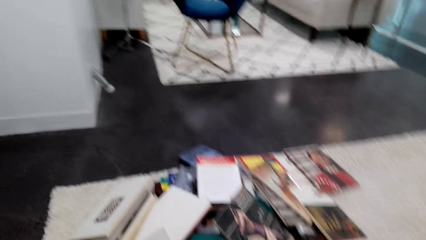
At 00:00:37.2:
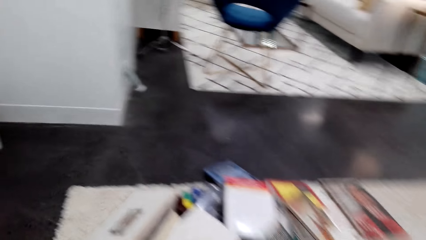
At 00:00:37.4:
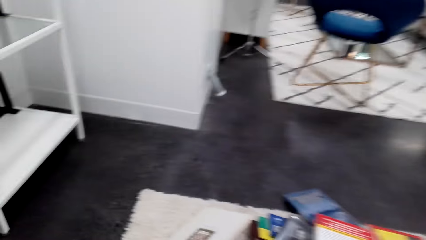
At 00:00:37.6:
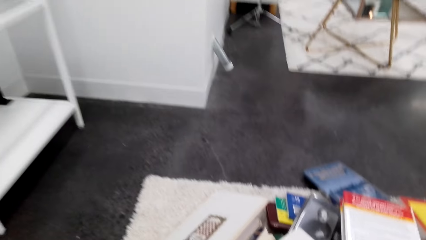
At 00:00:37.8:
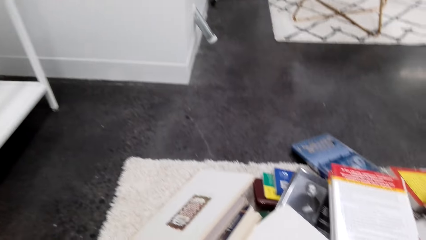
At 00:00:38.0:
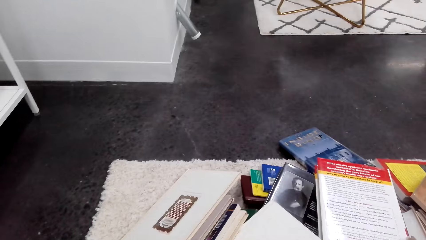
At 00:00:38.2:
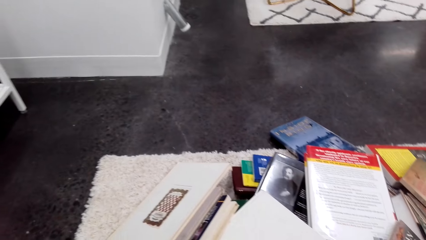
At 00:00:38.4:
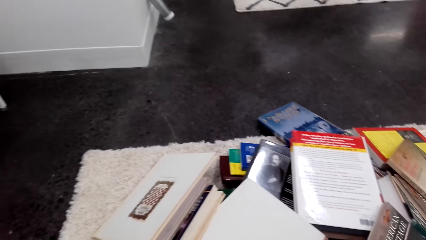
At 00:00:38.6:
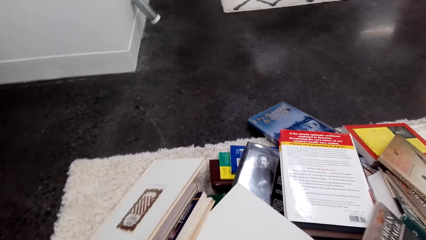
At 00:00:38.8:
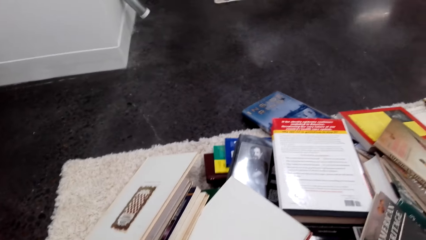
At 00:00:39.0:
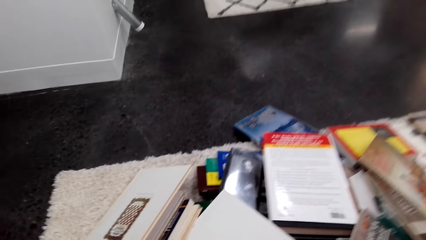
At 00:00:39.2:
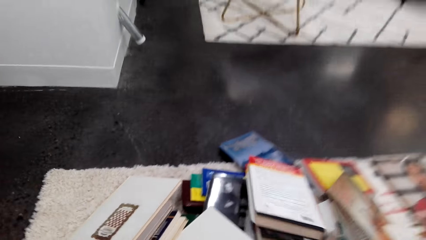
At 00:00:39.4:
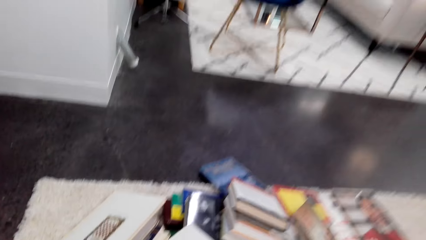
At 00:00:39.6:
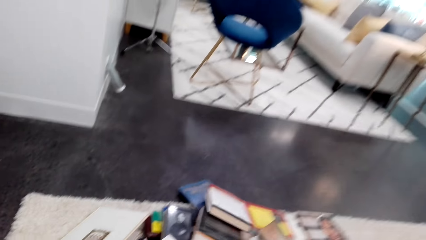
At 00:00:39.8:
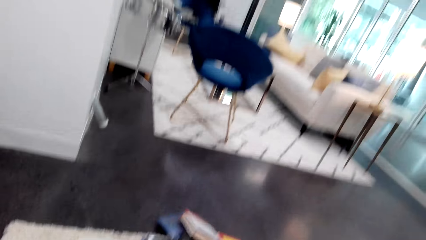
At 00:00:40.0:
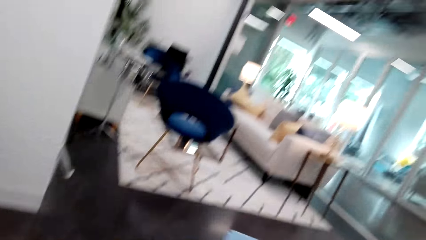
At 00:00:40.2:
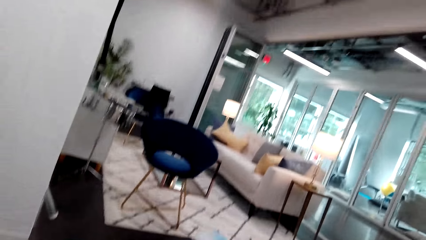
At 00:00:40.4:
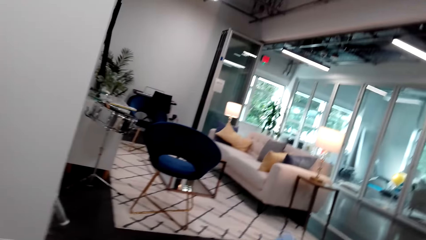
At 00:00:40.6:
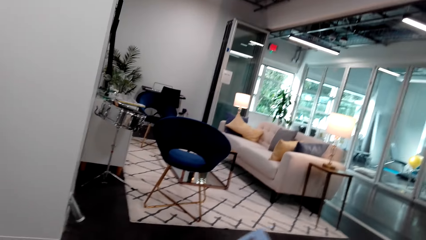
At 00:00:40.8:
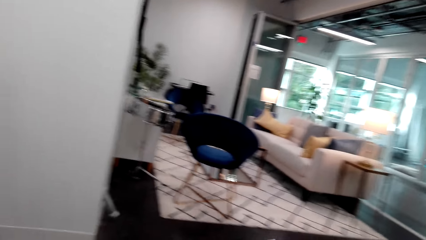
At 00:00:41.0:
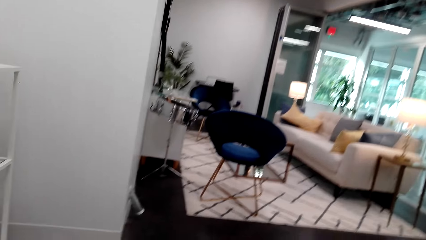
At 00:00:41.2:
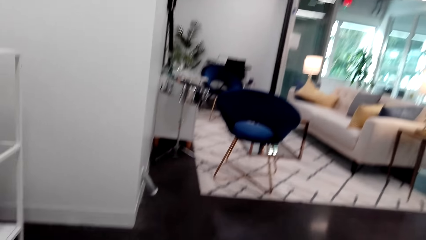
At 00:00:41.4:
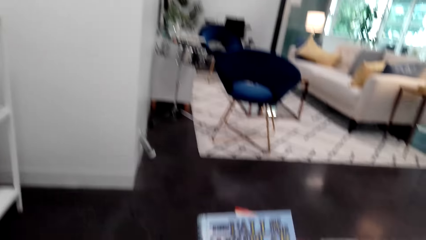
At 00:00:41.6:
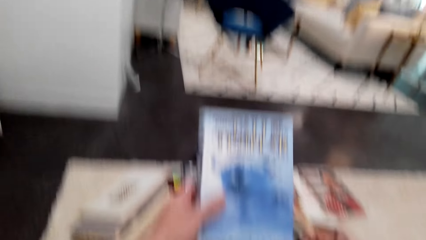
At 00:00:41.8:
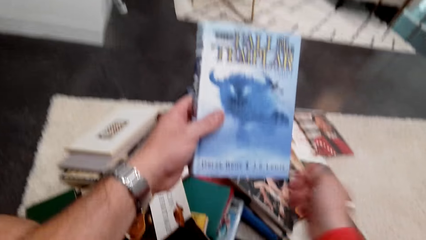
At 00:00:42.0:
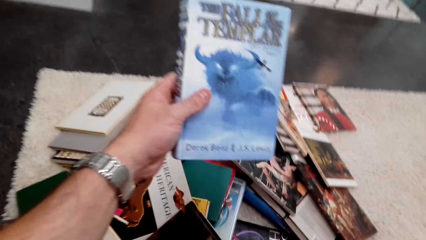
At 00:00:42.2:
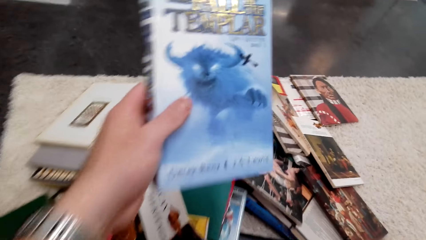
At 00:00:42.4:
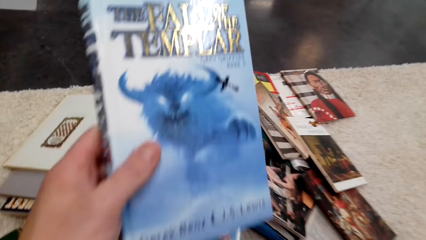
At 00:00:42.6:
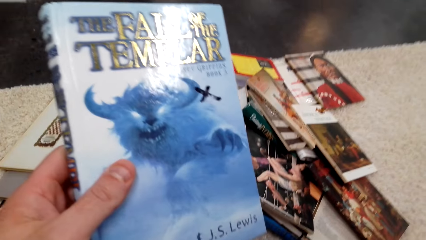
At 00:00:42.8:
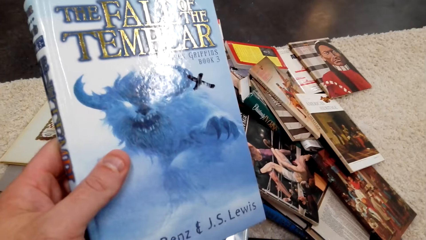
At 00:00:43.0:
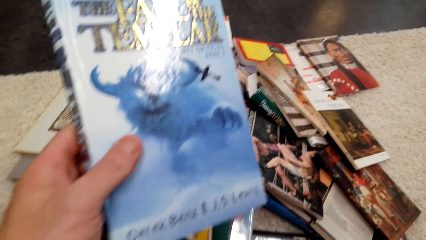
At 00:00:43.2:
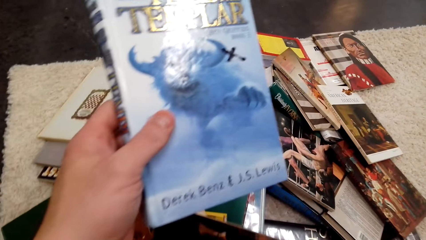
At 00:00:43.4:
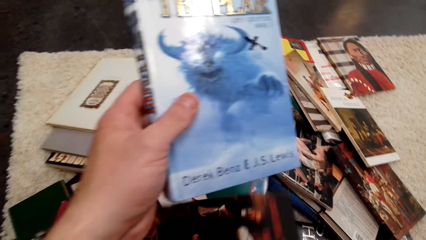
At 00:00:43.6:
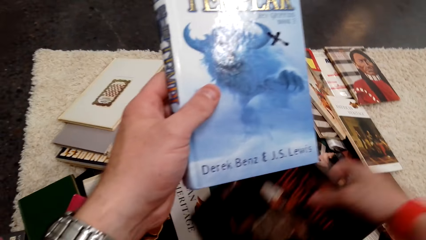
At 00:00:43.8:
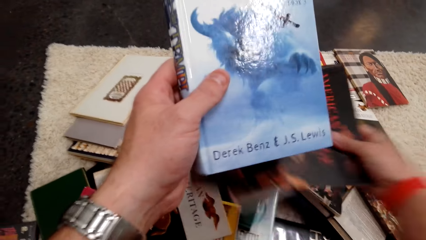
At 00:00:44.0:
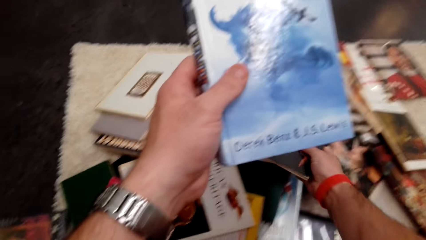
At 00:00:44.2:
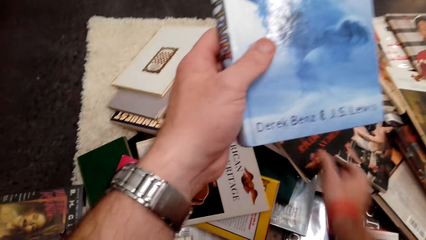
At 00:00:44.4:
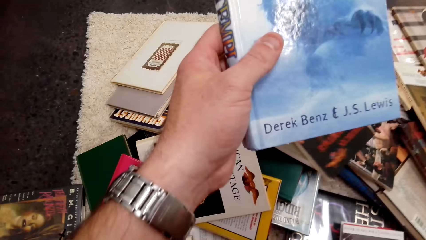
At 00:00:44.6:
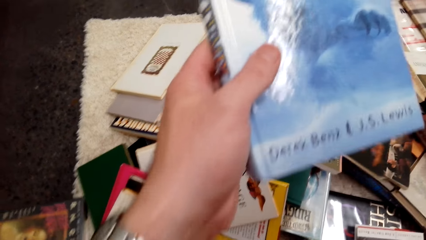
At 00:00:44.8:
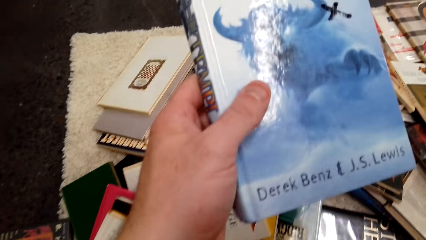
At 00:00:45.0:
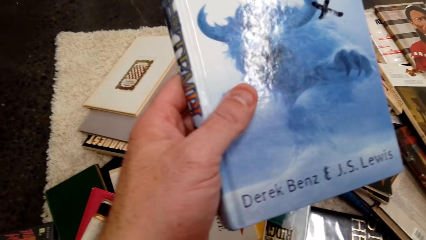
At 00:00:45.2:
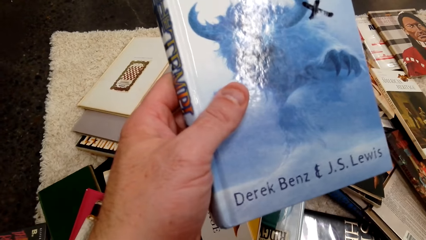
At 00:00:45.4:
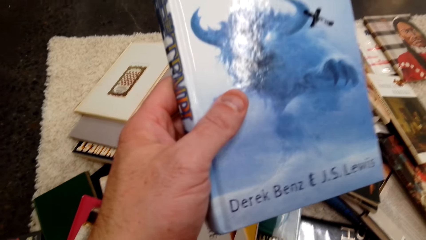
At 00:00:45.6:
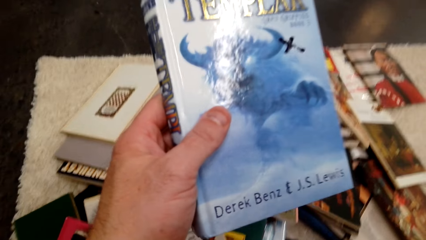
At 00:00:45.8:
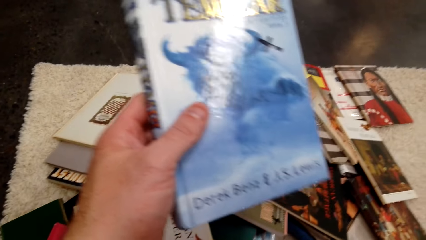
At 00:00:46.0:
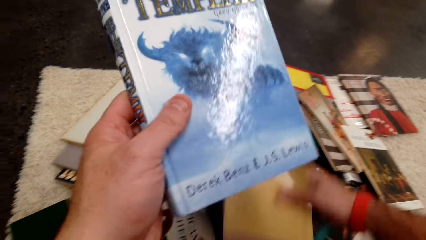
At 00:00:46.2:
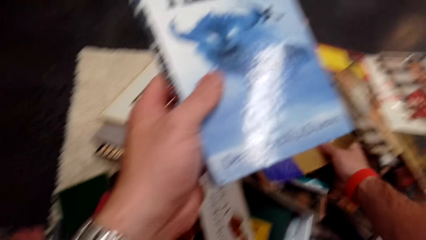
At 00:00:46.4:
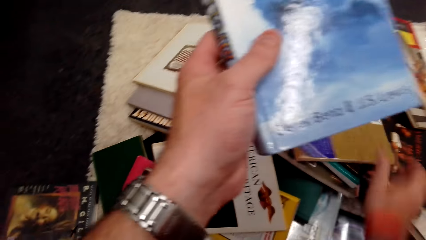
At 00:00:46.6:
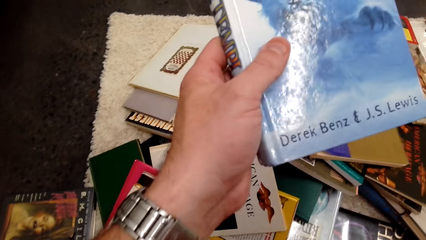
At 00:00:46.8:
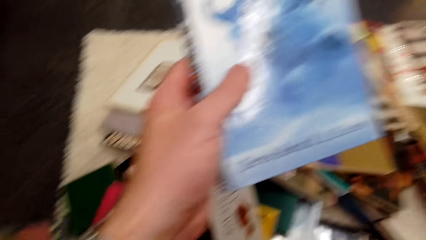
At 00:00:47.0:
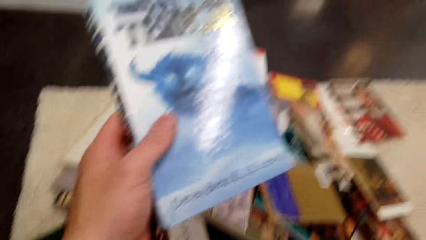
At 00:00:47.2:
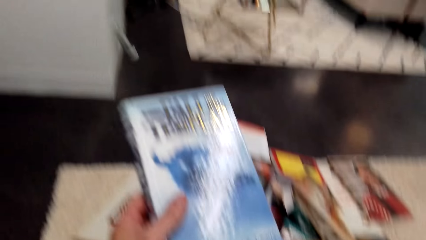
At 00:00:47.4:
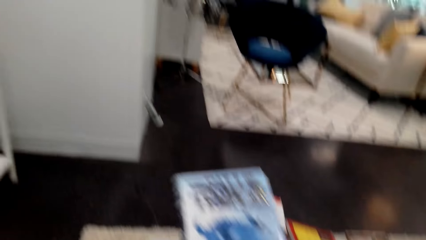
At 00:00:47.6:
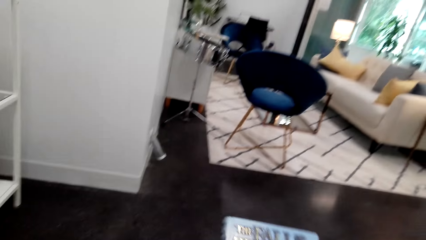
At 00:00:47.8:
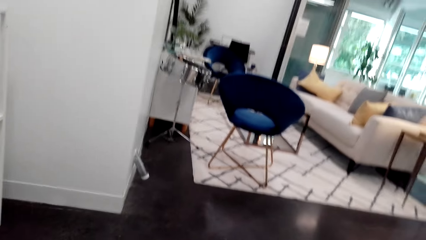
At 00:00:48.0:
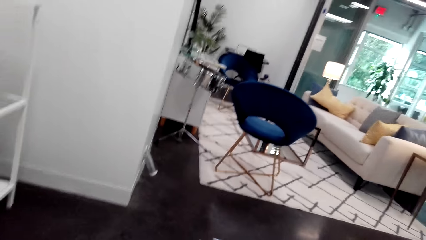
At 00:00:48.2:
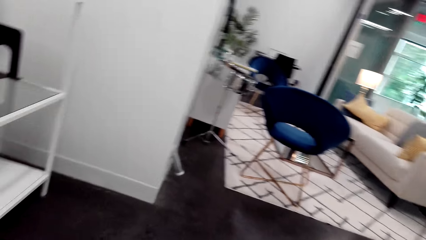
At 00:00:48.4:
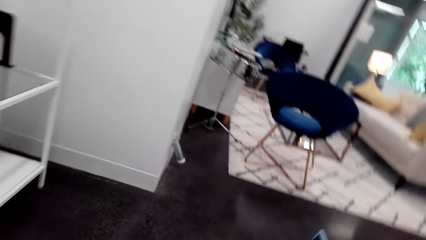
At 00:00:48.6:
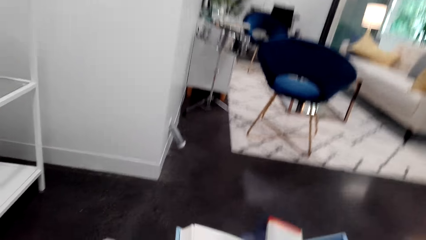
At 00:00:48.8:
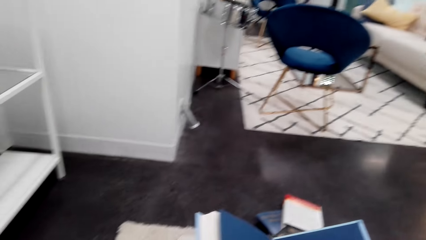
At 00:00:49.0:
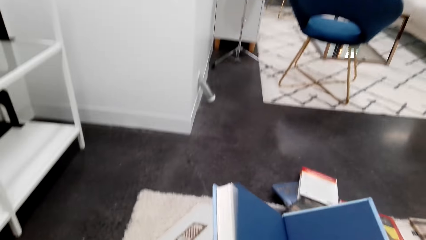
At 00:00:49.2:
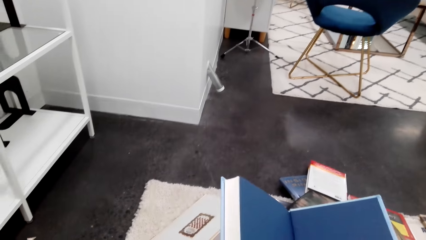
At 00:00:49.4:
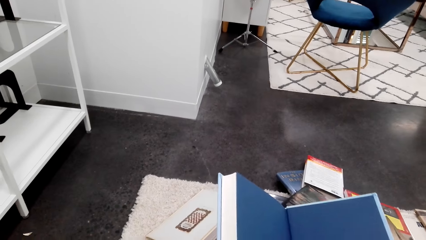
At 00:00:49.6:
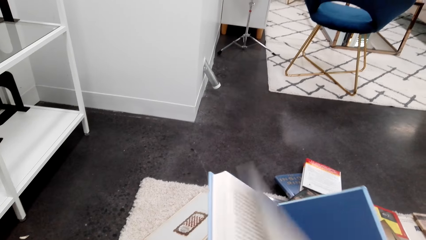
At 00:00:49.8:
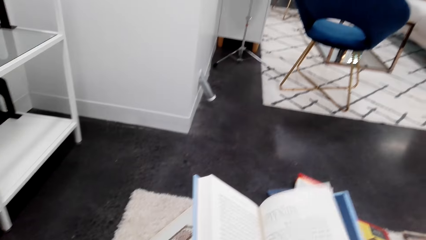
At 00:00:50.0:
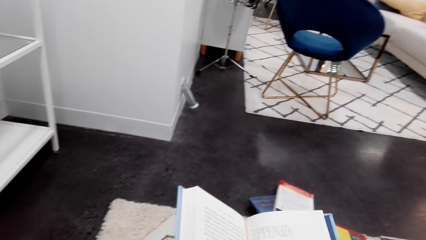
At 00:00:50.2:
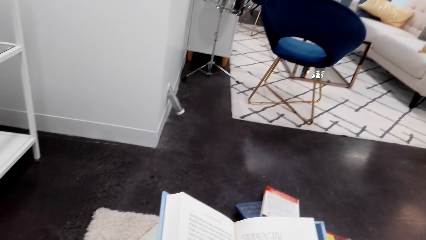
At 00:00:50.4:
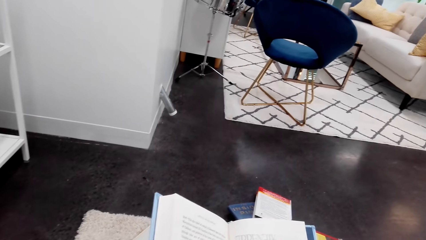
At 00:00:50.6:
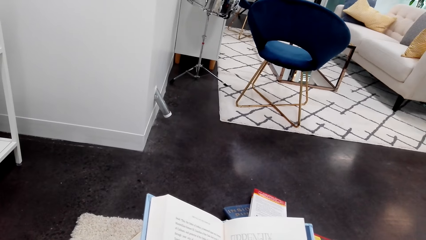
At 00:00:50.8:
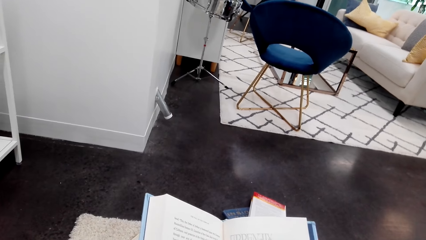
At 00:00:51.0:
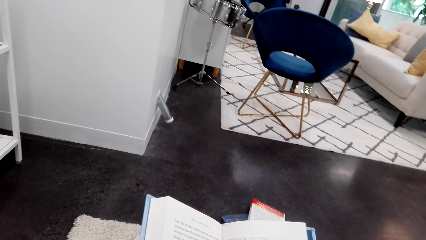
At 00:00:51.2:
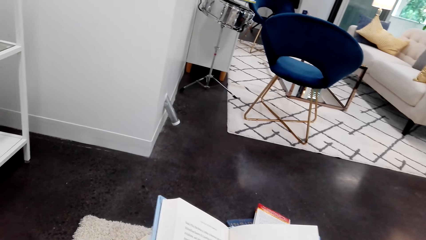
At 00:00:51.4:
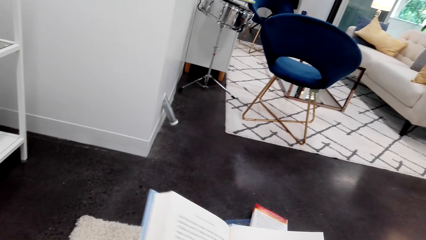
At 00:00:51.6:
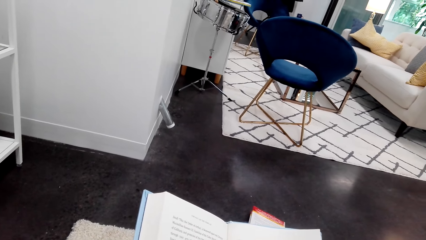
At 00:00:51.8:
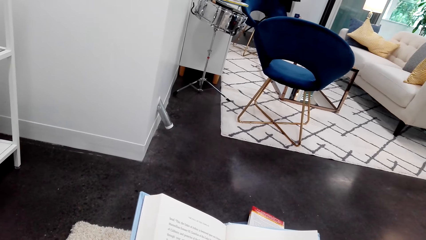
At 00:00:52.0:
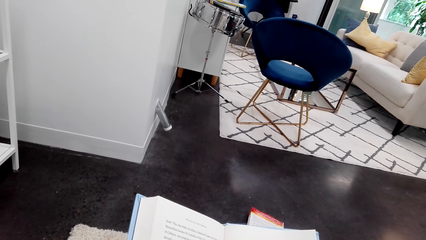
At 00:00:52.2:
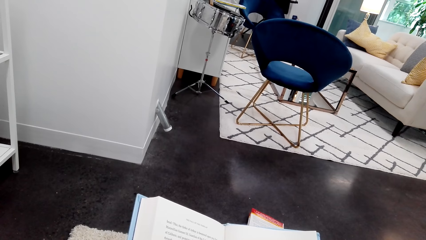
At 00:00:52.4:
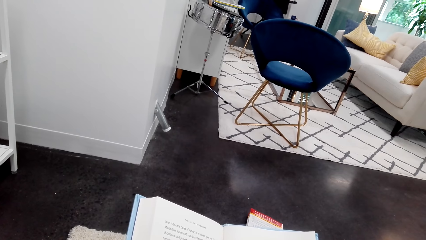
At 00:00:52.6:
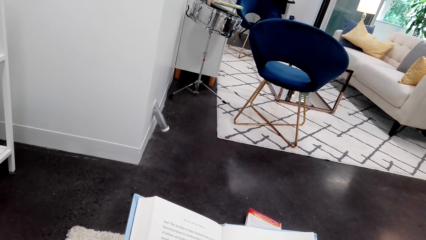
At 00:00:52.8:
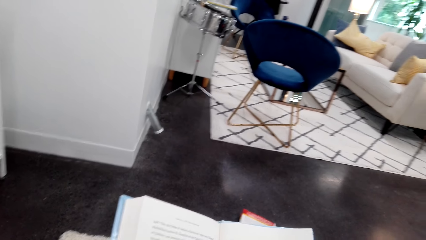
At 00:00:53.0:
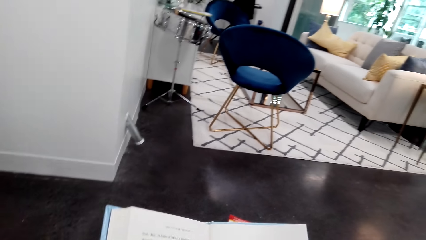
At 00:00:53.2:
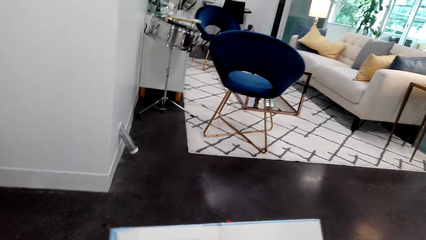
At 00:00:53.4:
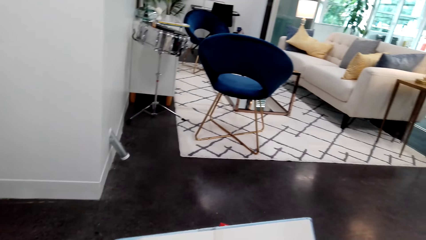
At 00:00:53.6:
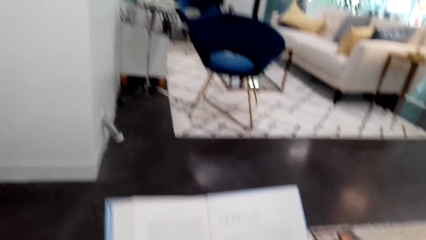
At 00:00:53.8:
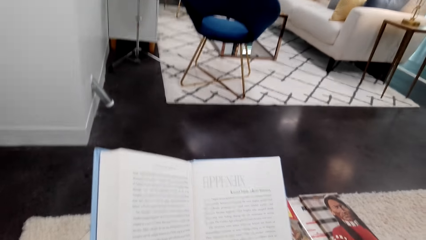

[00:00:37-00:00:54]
The camera wearer picks up a book. They put the books on top of other books. They flip the pages of the book and open the book.
